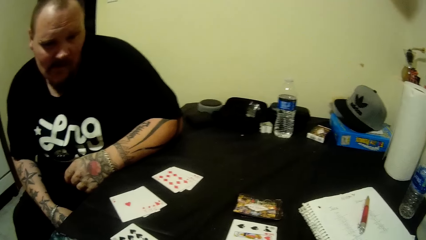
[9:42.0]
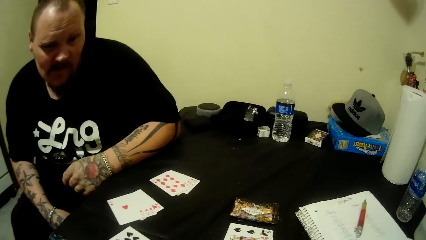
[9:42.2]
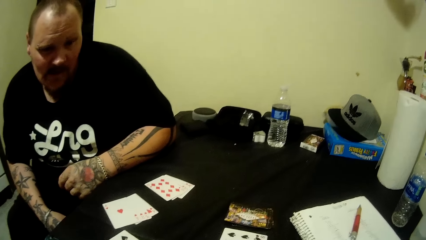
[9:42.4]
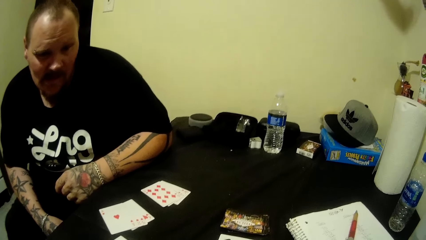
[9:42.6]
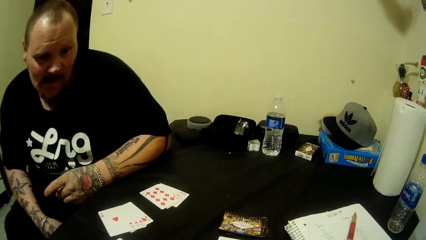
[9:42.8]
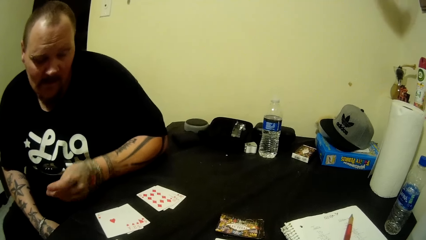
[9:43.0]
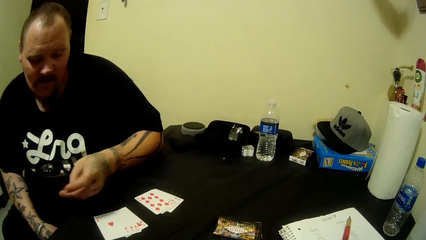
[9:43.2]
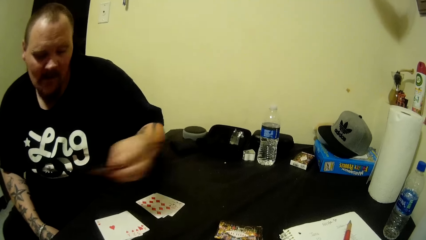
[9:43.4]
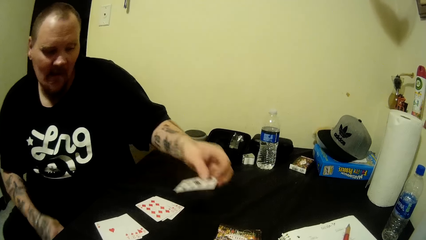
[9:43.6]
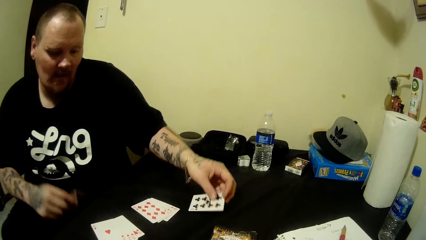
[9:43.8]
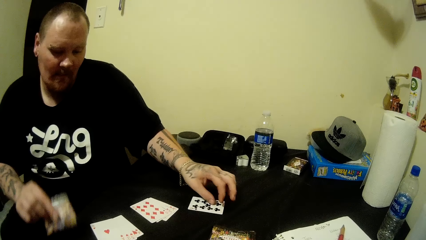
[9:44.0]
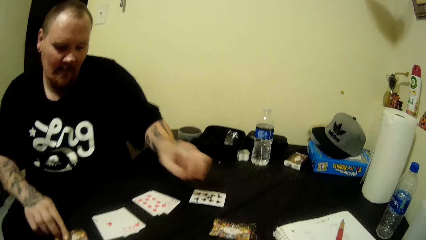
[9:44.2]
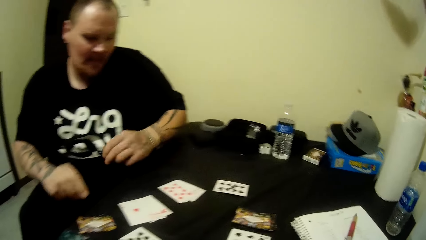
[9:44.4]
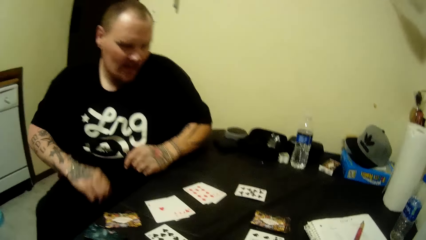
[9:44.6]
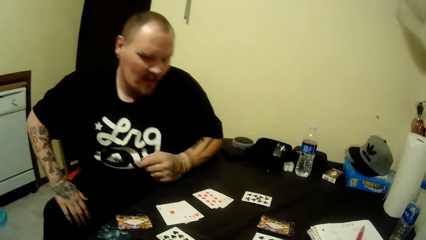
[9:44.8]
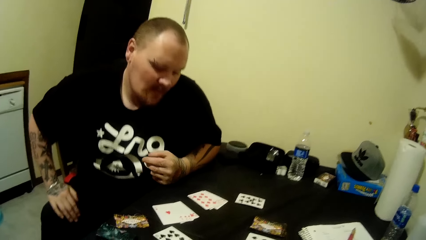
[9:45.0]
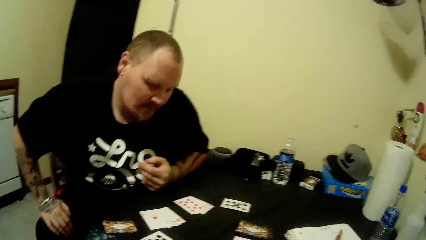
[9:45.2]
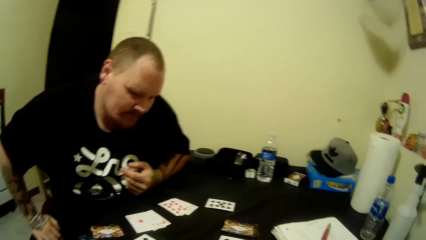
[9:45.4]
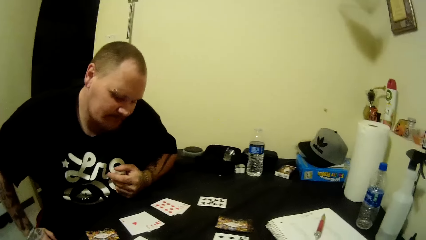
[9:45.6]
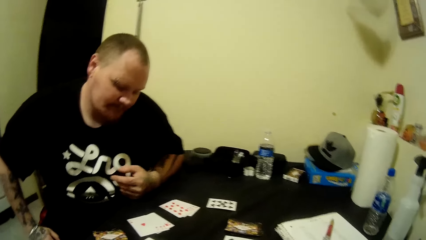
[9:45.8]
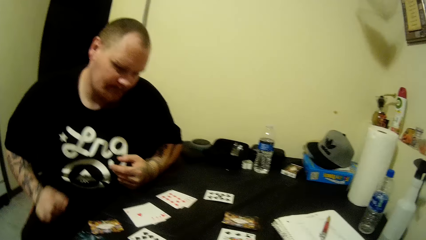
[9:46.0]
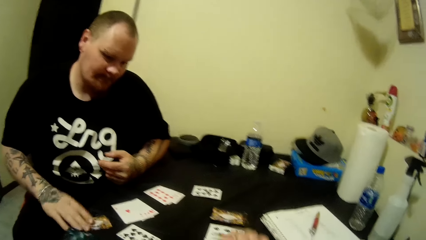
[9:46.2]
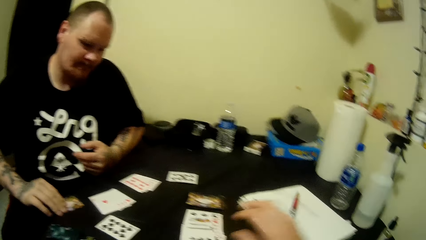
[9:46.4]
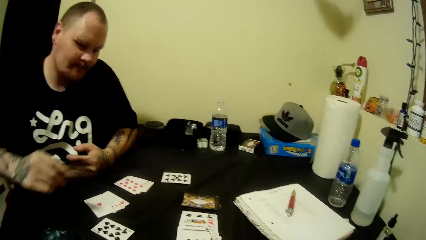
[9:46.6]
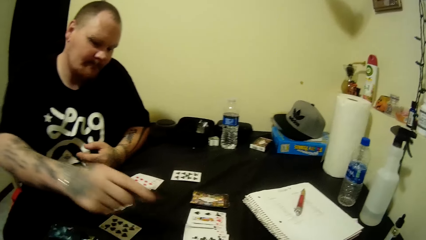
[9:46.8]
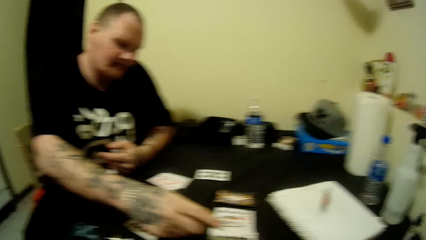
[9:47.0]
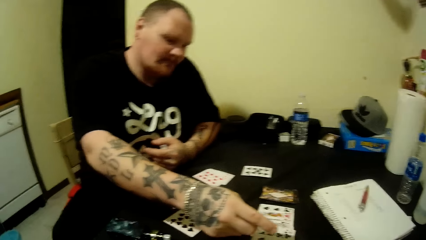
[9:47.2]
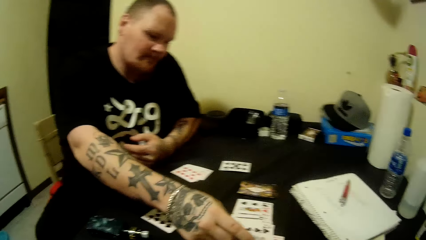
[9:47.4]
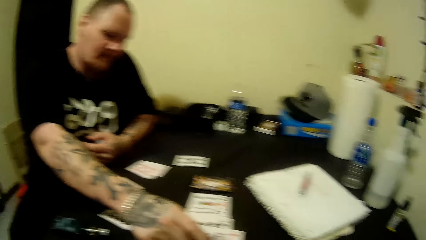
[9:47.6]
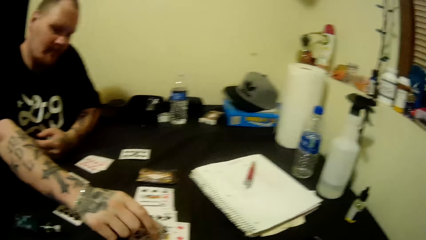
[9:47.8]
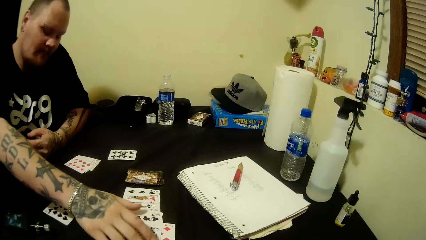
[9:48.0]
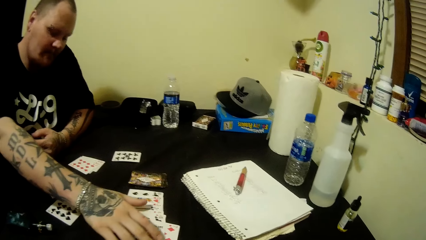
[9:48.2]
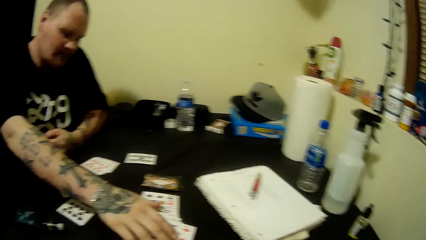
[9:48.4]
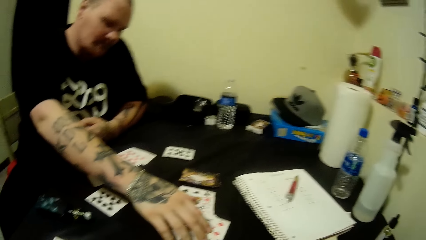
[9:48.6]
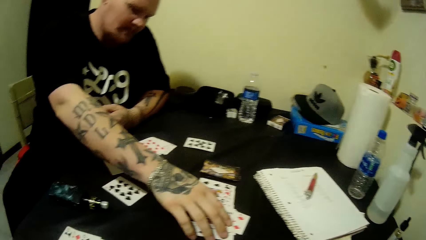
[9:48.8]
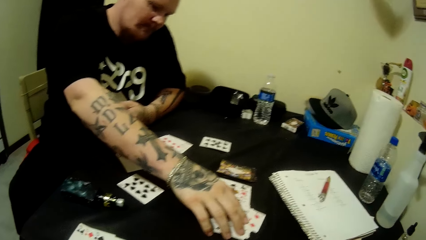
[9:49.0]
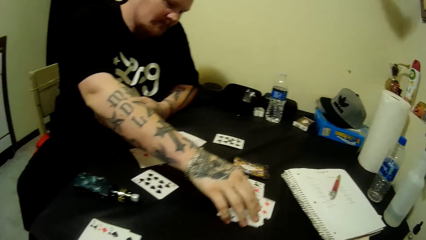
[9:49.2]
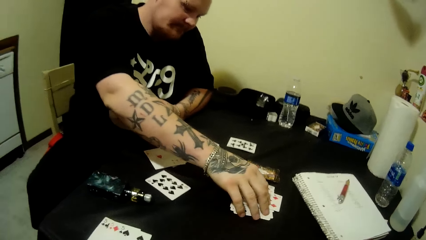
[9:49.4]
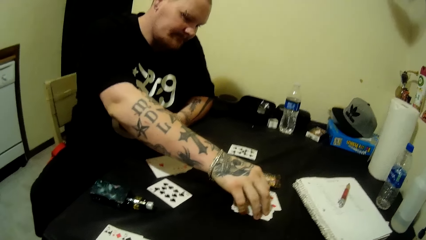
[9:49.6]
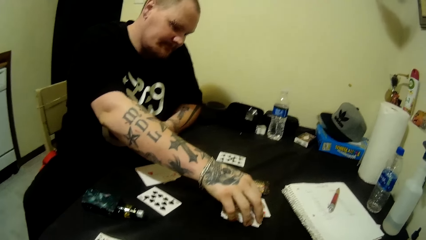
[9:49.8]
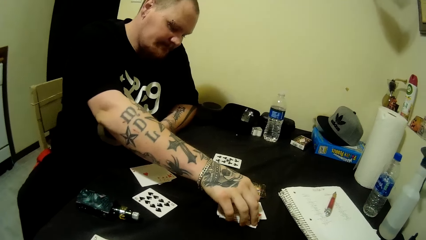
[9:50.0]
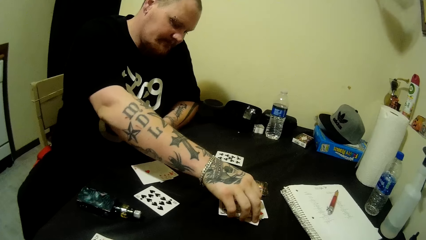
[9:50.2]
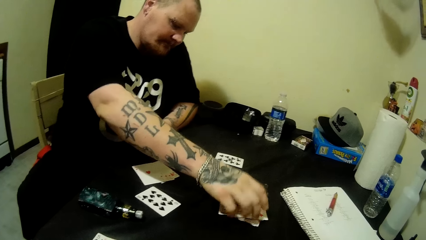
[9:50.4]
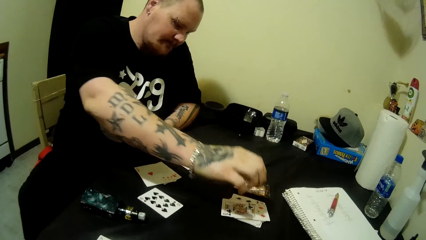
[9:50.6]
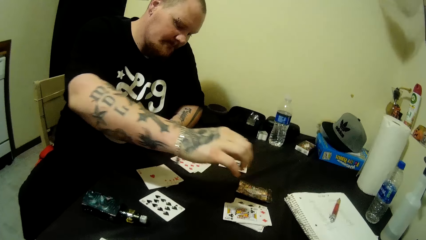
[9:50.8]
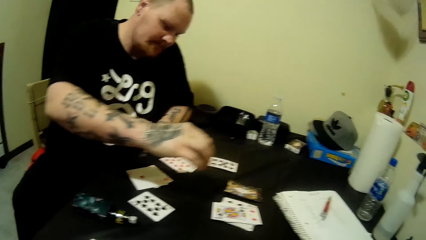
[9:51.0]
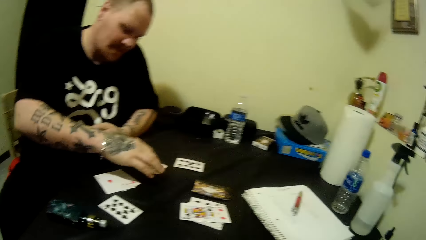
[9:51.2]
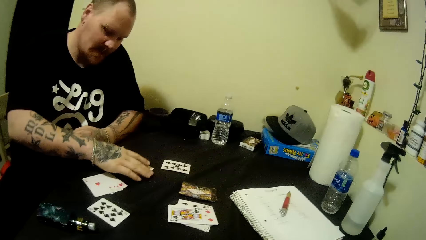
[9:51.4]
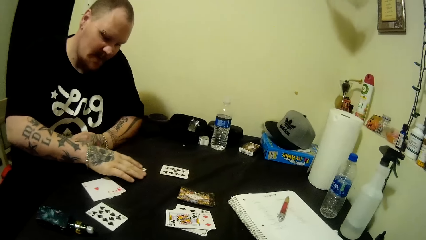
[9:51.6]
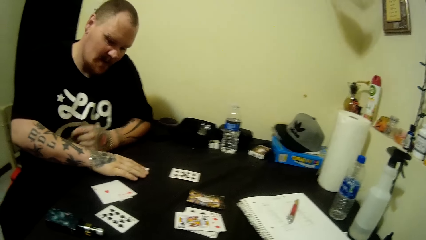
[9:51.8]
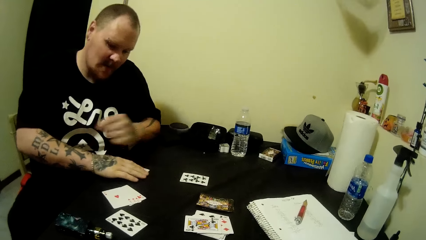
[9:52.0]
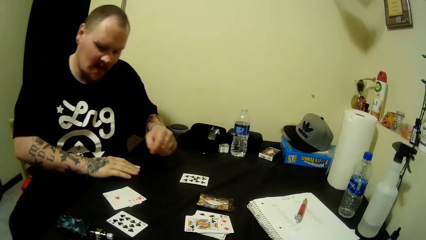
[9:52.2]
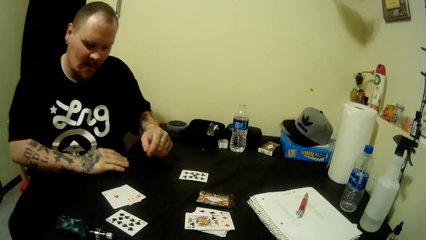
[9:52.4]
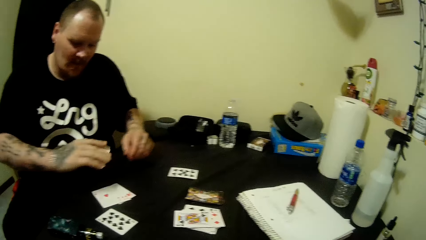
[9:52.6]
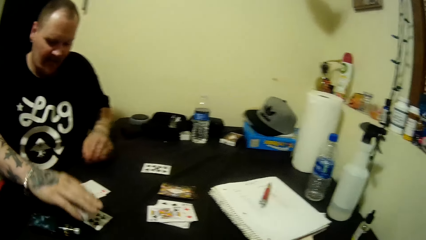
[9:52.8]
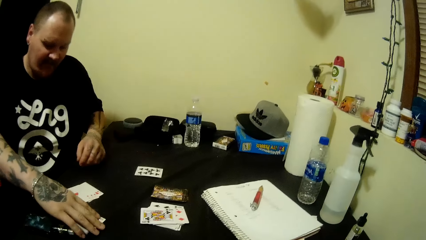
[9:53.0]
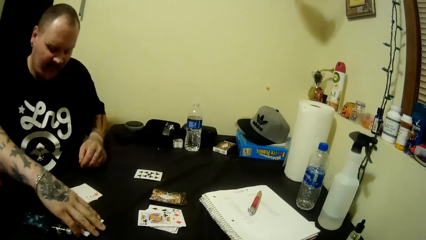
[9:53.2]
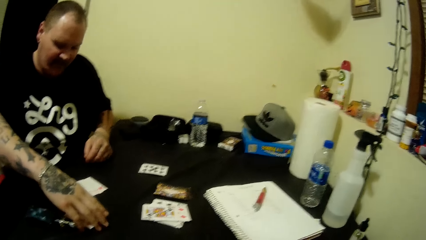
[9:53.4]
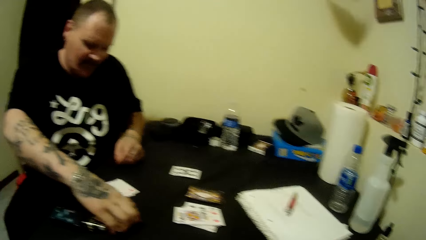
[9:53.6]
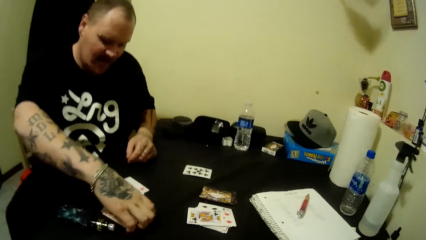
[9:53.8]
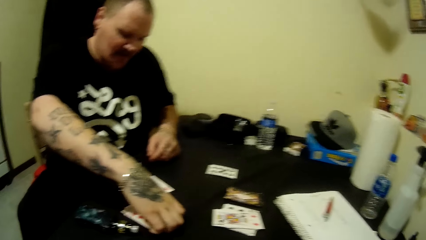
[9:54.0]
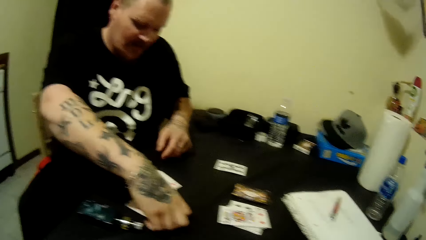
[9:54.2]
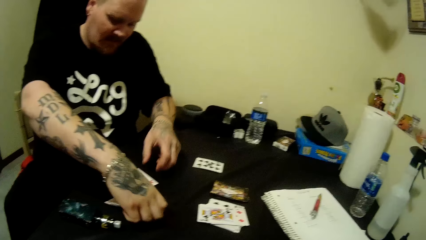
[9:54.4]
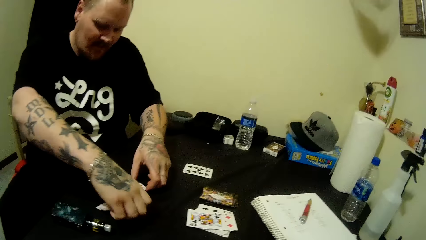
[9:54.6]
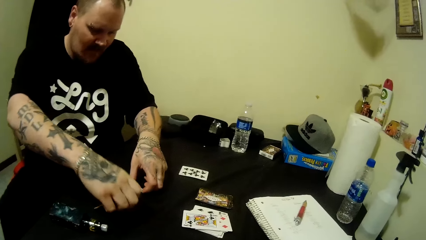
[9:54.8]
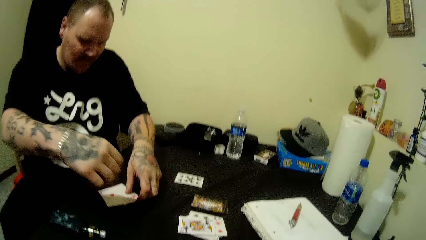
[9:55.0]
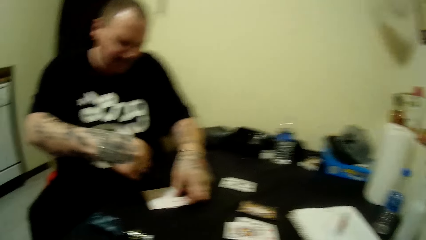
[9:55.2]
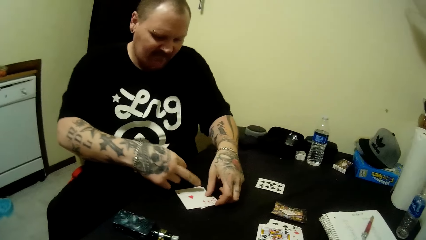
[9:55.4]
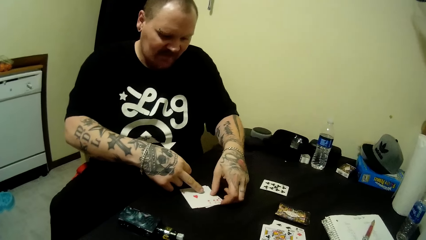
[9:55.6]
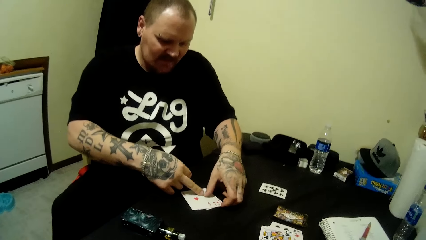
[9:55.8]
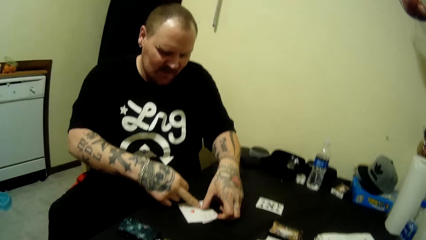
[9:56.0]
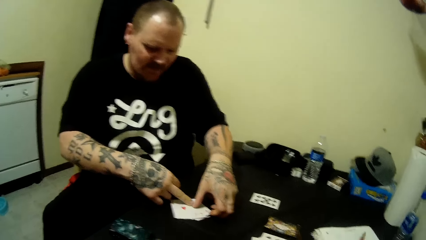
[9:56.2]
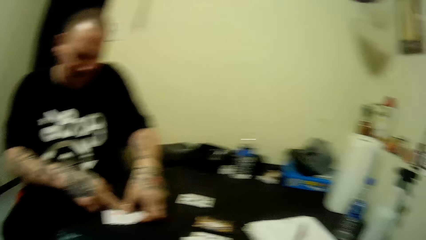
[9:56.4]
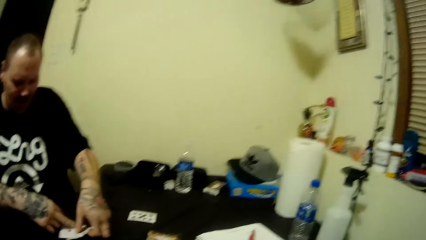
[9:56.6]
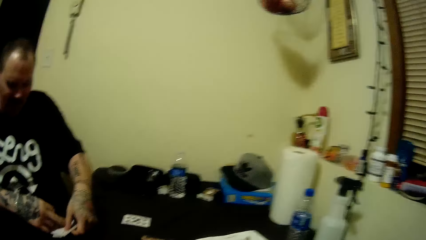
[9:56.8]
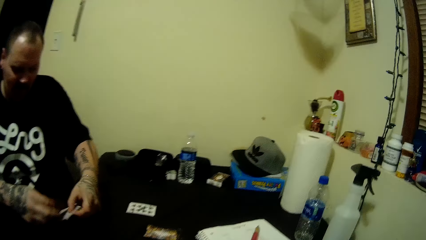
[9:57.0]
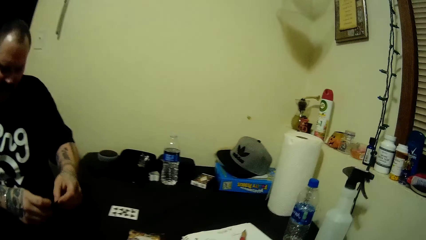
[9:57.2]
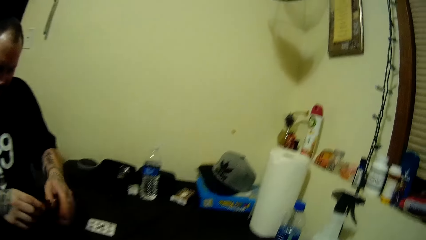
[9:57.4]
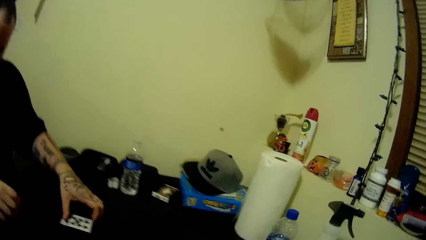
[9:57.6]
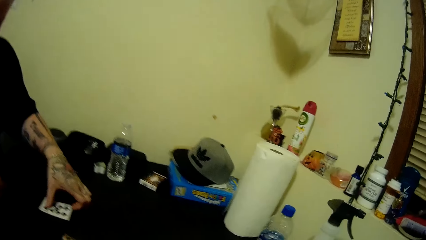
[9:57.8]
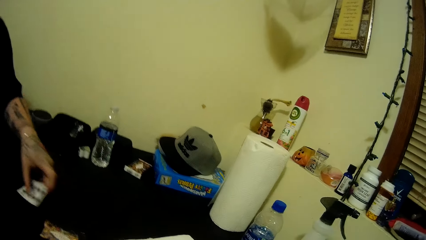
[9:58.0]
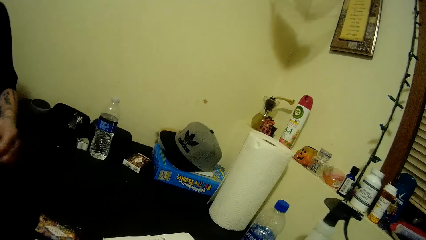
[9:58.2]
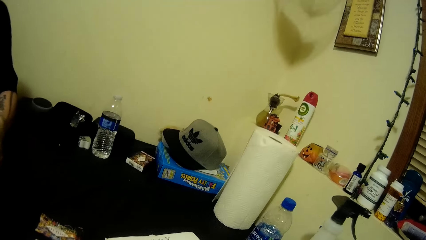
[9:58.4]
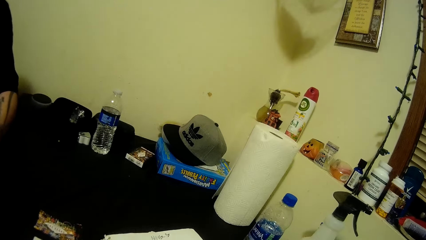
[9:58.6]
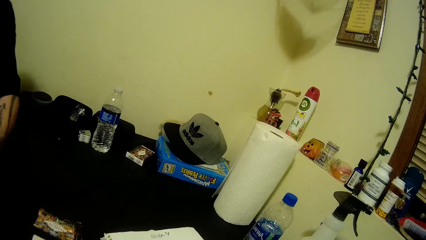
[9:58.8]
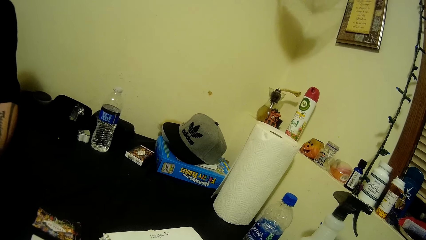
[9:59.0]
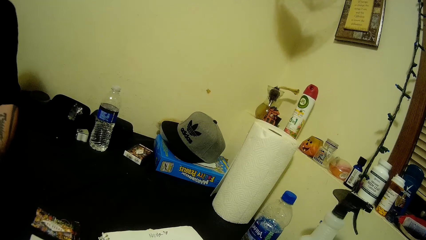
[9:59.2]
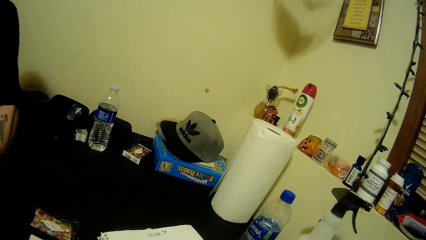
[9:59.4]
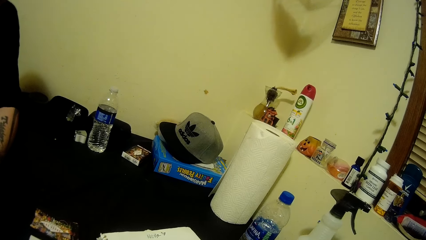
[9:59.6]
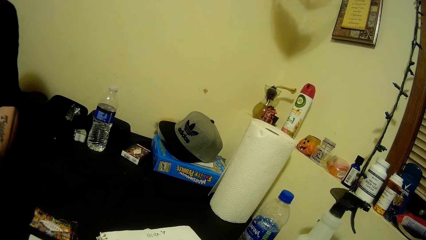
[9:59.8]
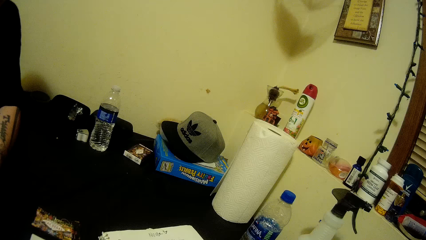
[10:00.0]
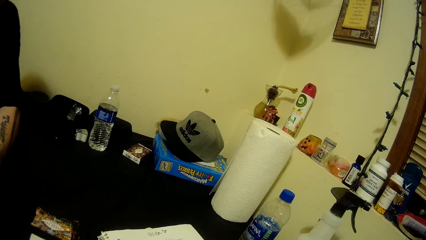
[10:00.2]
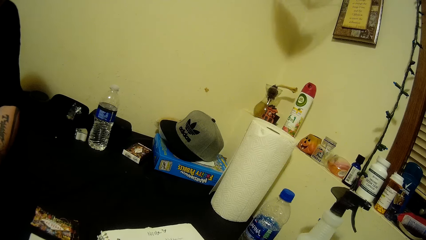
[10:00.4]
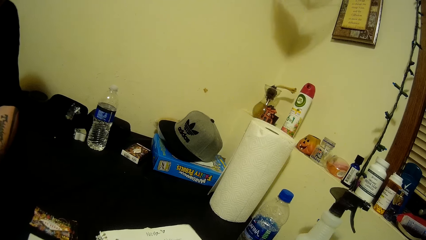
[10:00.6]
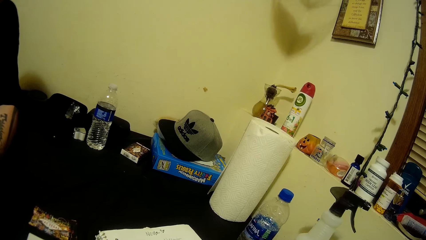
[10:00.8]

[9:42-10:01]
A man drops a card on the table with his left hand. The man drops a card on the table with his right hand. The man picks up the card from the table with his right hand. The camera wearer moves a hand. The man places the card on the table, adjusts the cards on the table with his right hand, and collects the cards together. The man picks up the cards on the table with his hands. The camera wearer picks up a pen. They write on the book.
